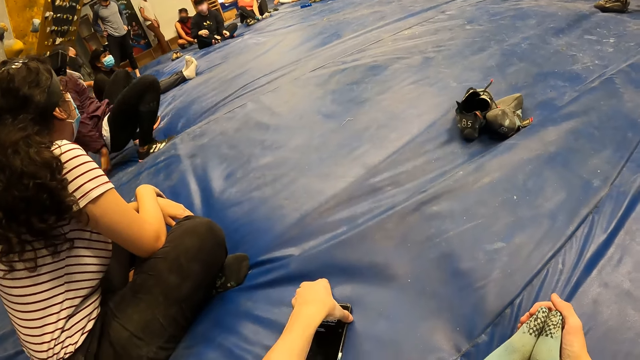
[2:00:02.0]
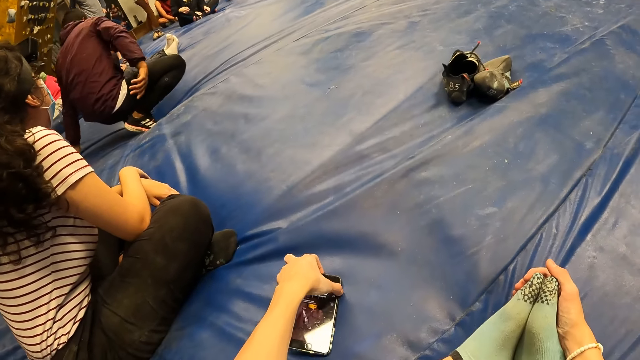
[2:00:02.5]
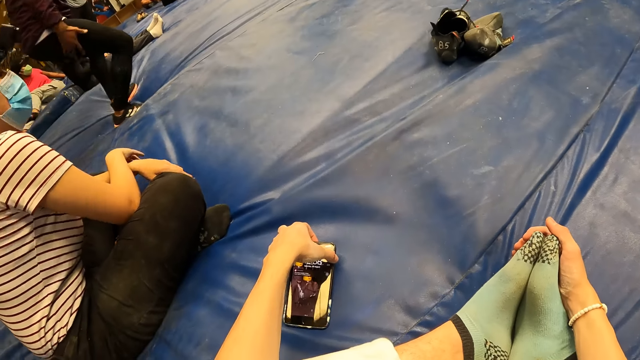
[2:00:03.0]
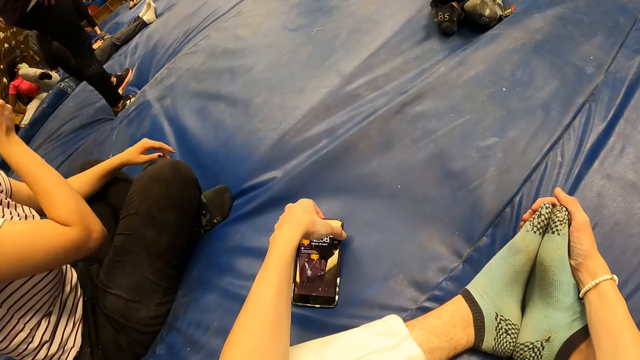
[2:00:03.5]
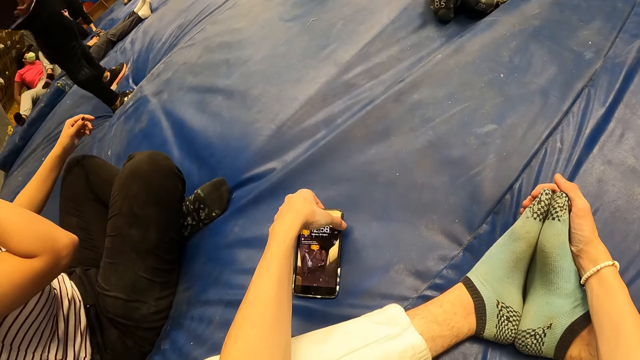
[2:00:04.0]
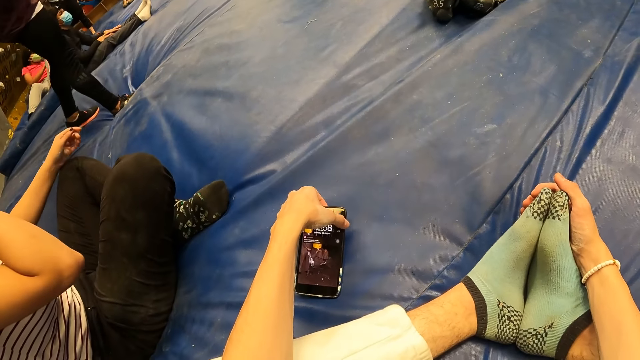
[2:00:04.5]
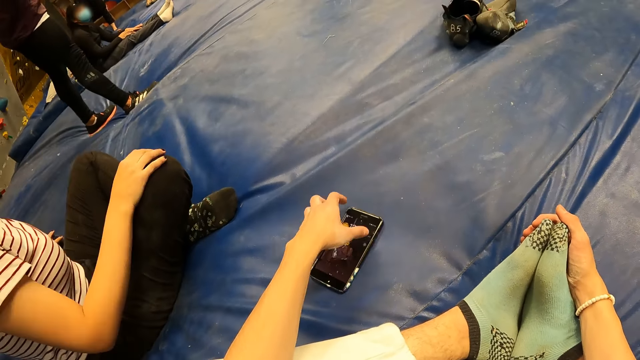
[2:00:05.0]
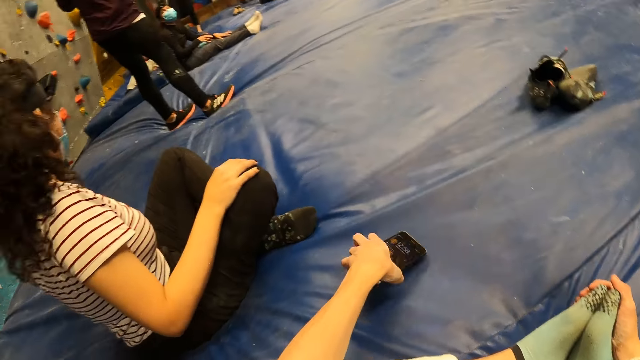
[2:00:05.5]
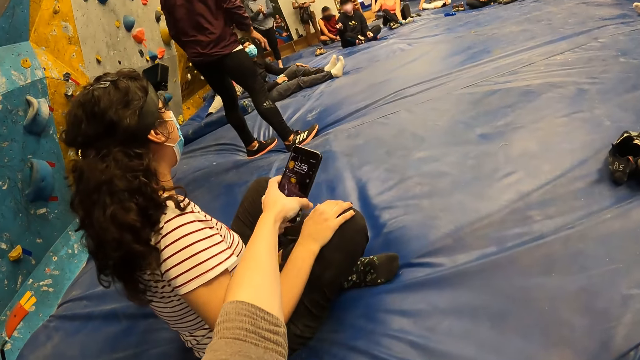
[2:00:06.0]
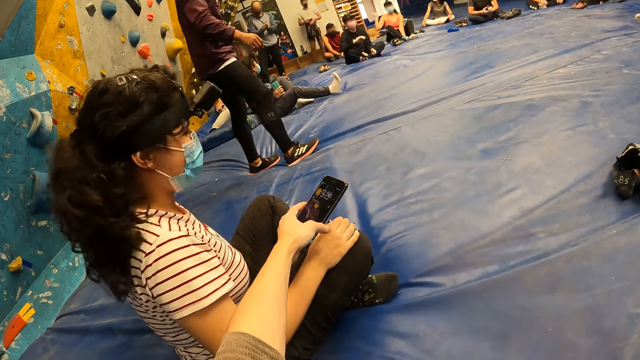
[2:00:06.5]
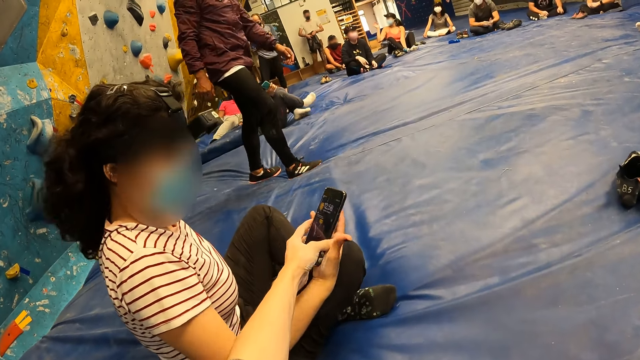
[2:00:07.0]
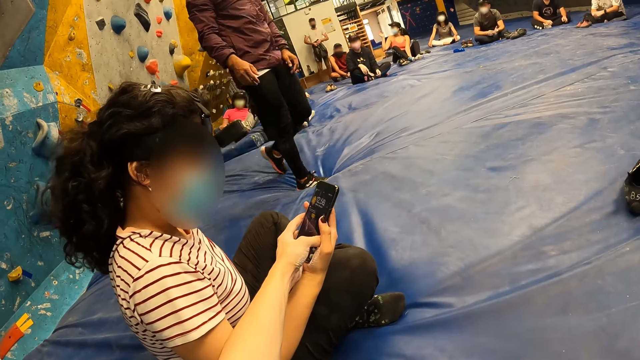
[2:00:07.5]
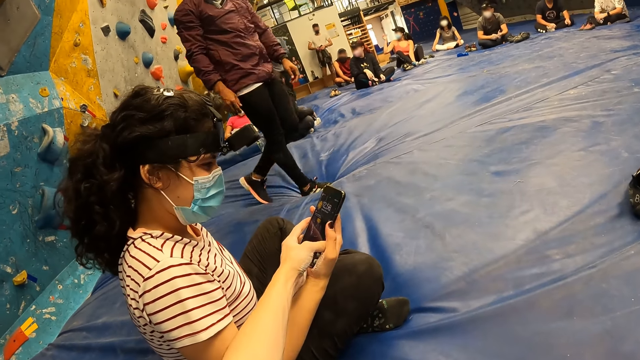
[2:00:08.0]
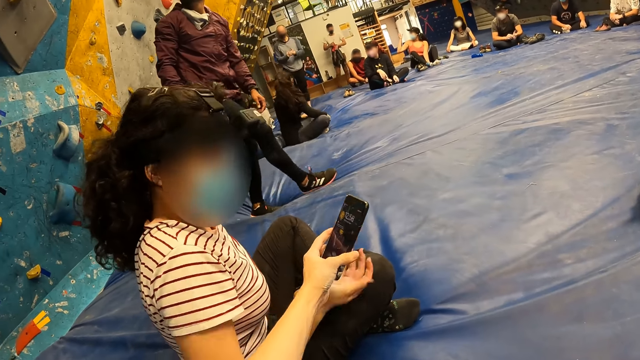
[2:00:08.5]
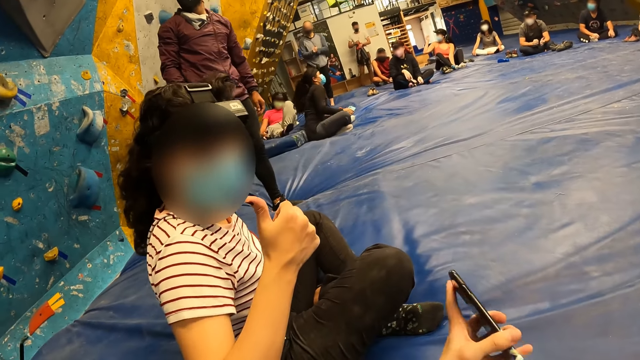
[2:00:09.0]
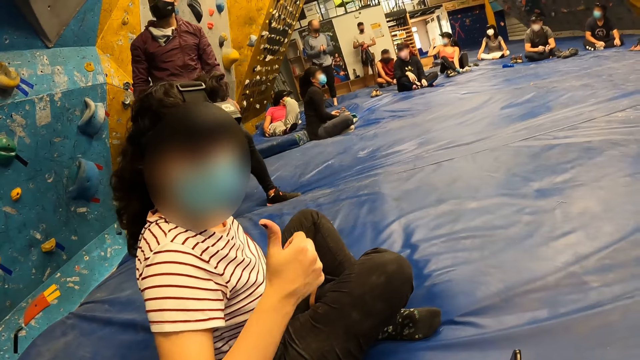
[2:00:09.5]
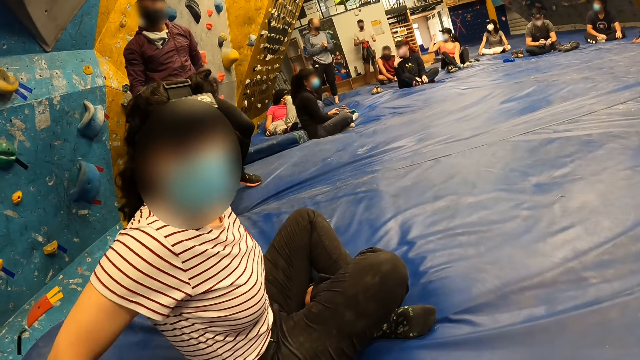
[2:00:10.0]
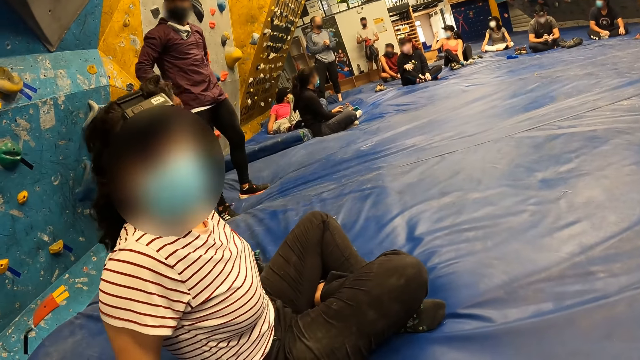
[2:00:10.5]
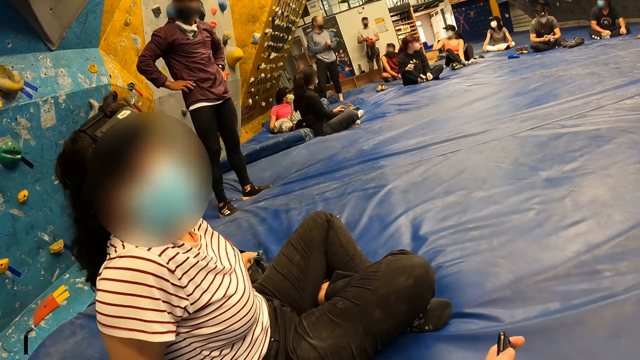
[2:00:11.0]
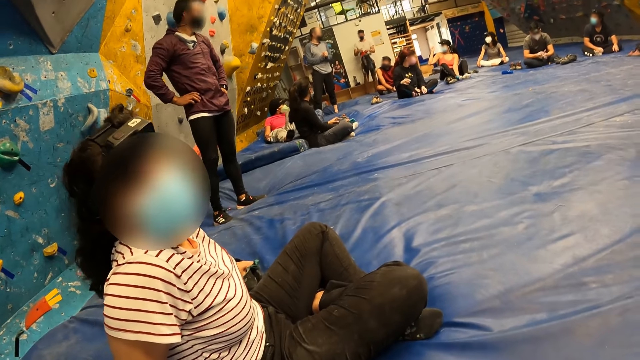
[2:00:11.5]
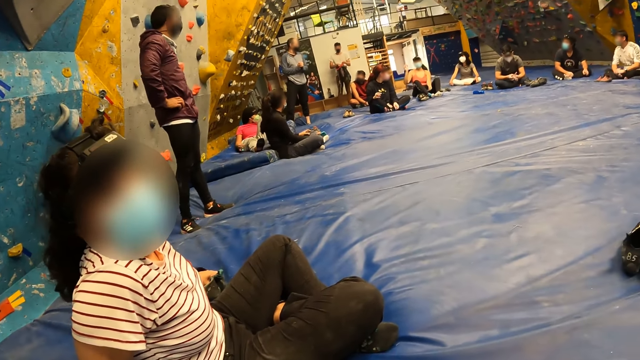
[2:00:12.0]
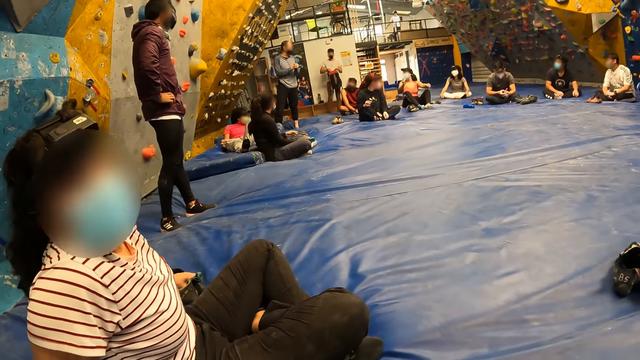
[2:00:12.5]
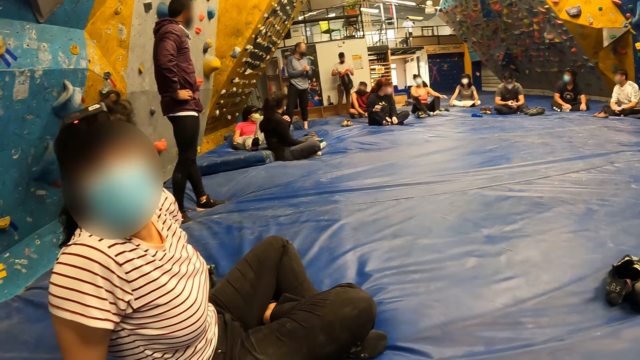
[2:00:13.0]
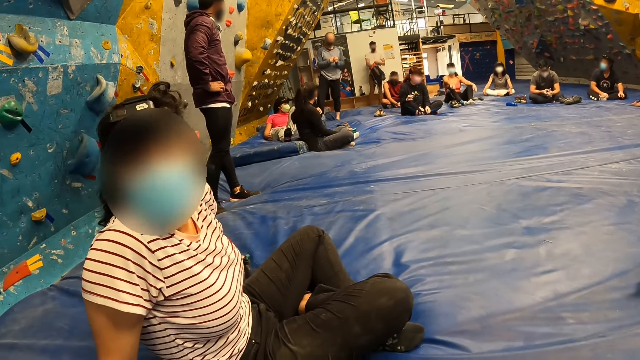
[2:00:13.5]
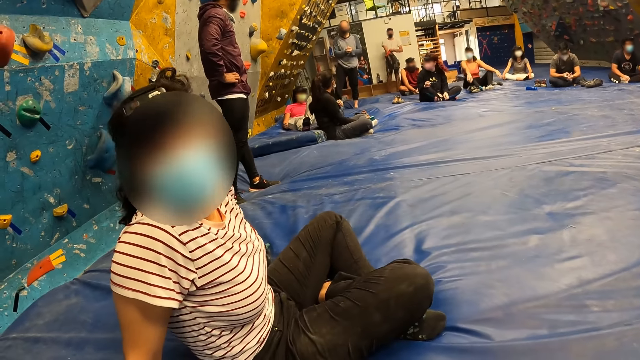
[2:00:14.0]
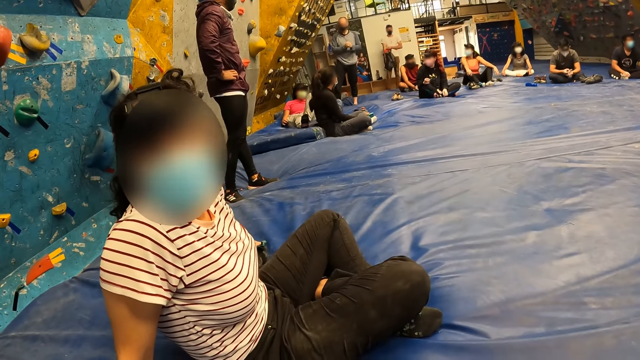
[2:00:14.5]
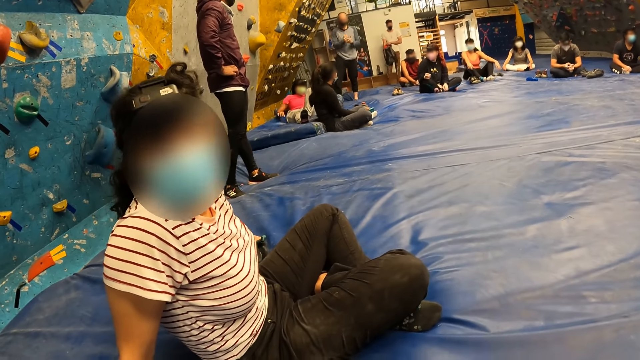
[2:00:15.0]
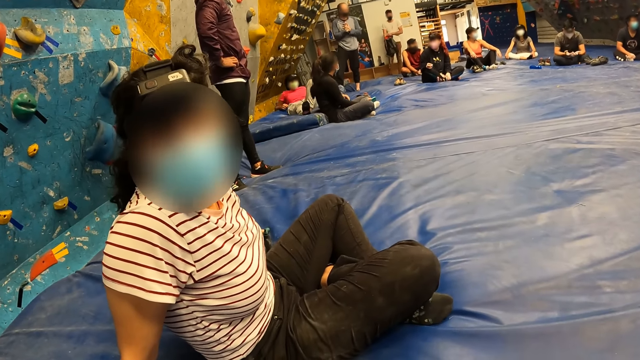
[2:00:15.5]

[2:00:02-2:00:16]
The camera wearer presses a phone on the floor with her left hand. She looks at the phone. She picks up the phone on the floor with her left hand. She interacts with a woman, and gives the woman the phone. The woman holds the phone, looks at the phone, and looks at another woman.

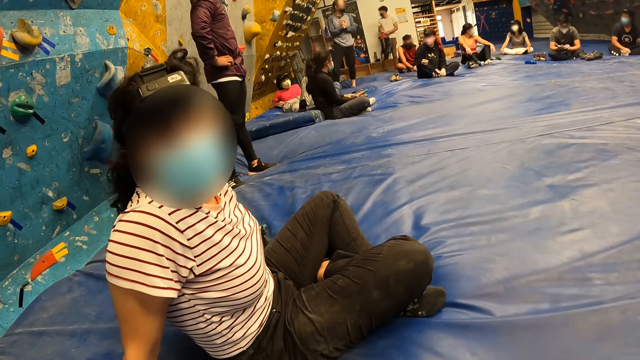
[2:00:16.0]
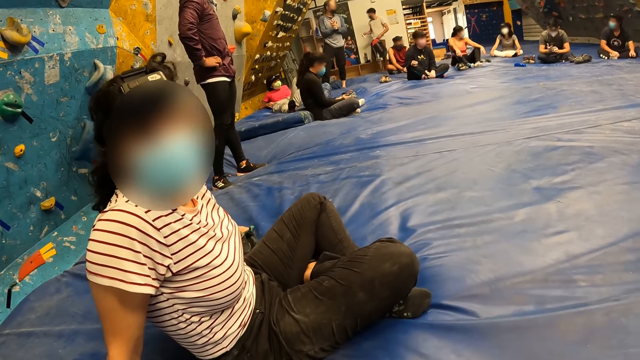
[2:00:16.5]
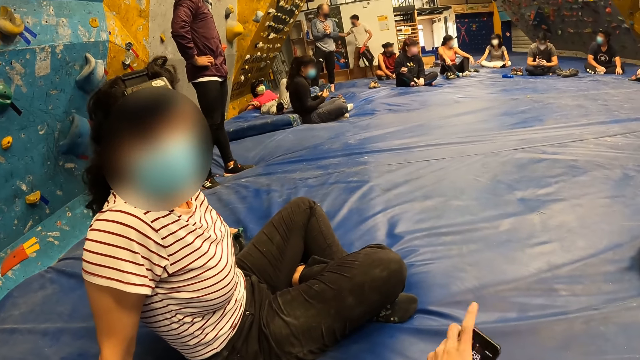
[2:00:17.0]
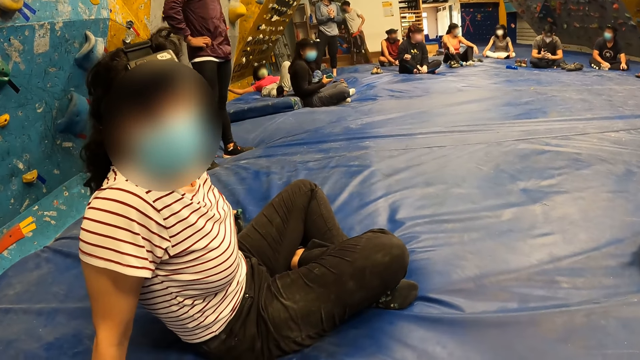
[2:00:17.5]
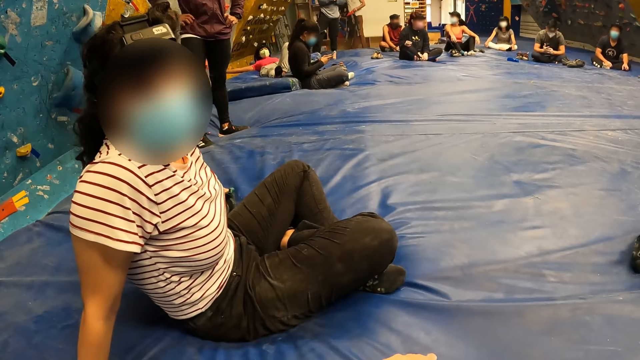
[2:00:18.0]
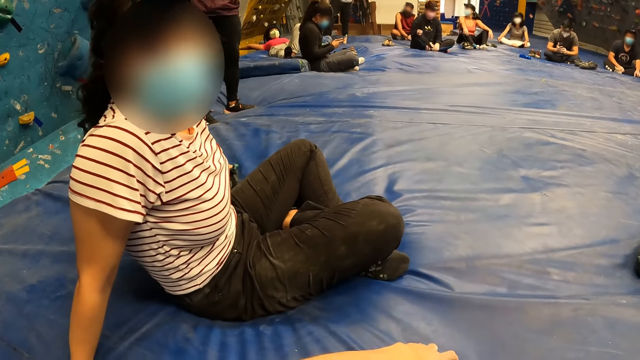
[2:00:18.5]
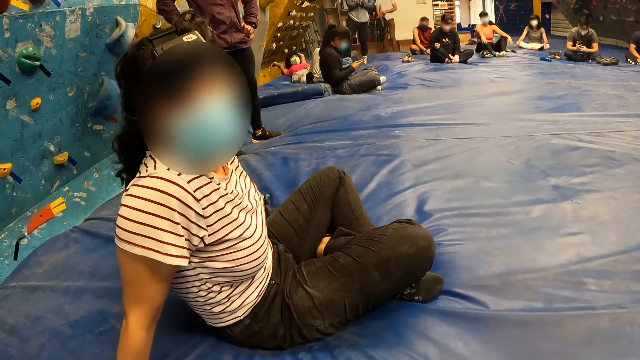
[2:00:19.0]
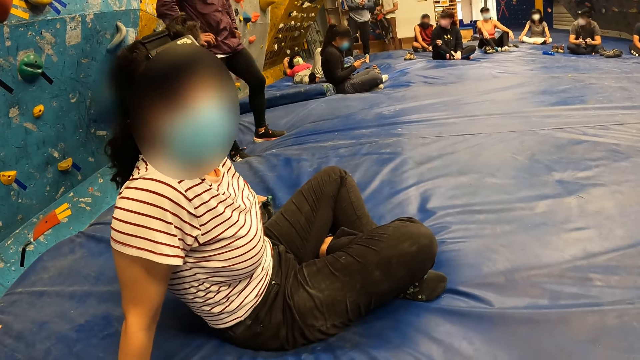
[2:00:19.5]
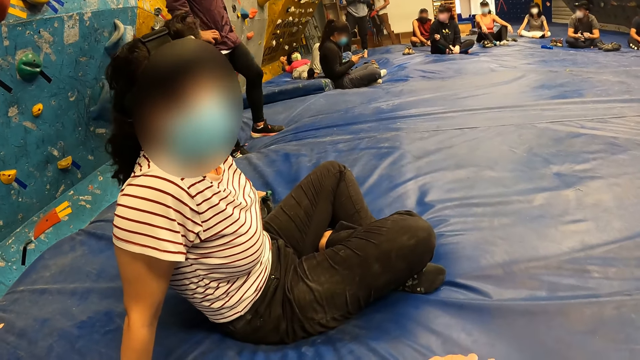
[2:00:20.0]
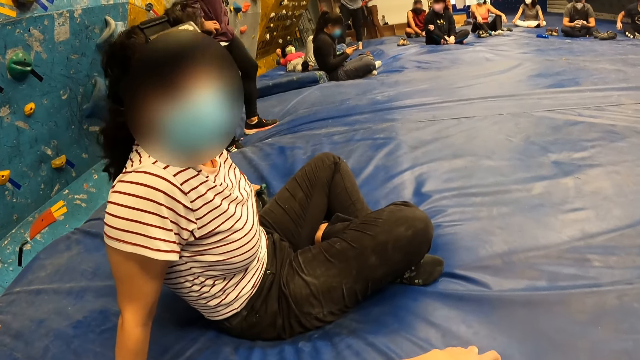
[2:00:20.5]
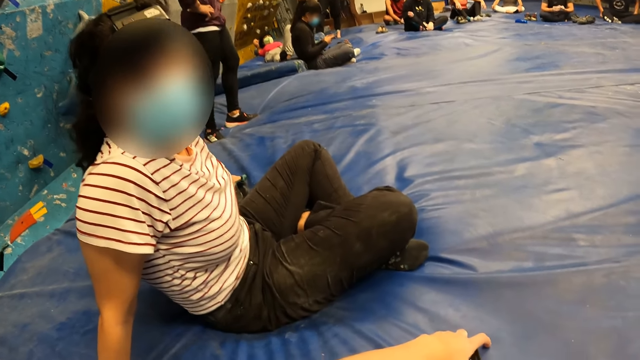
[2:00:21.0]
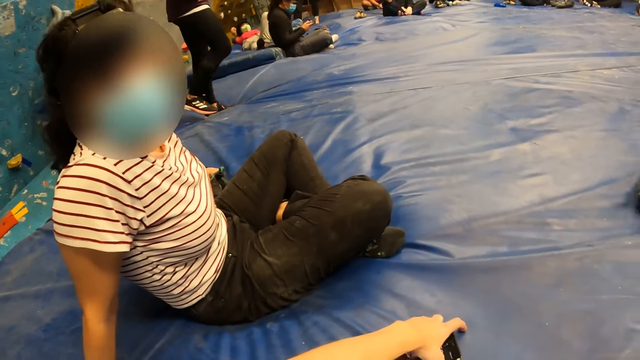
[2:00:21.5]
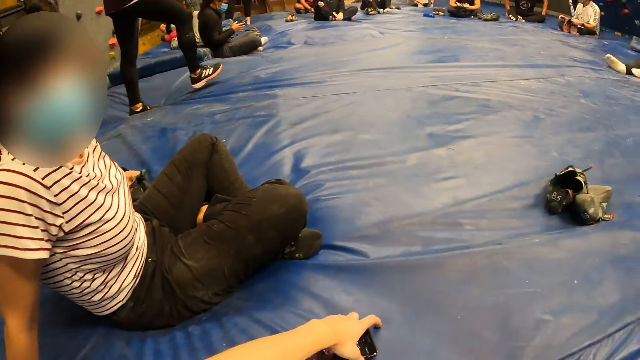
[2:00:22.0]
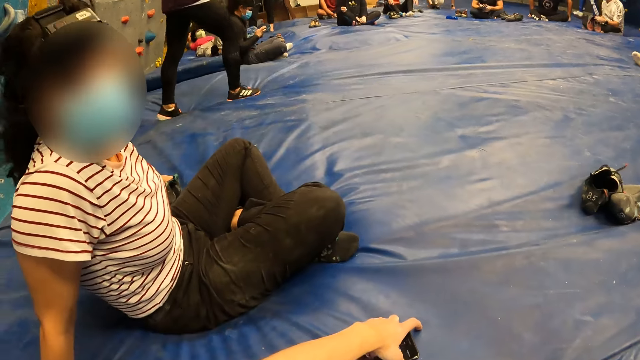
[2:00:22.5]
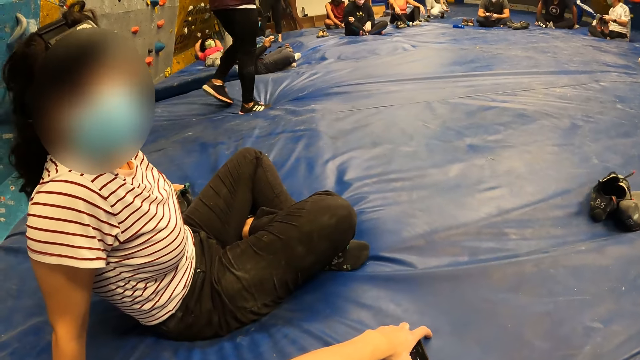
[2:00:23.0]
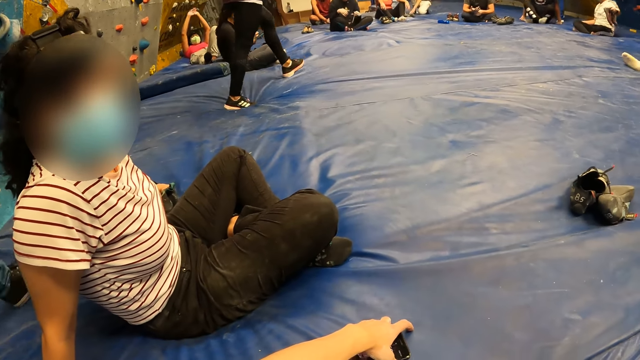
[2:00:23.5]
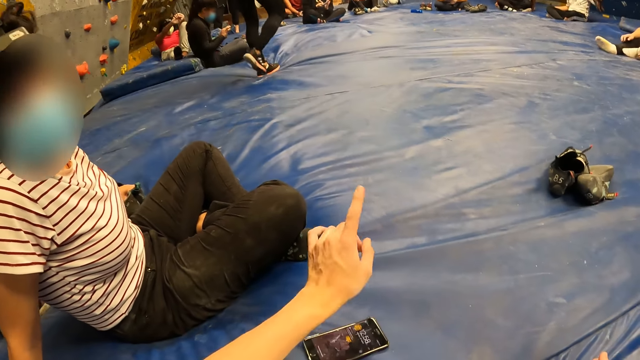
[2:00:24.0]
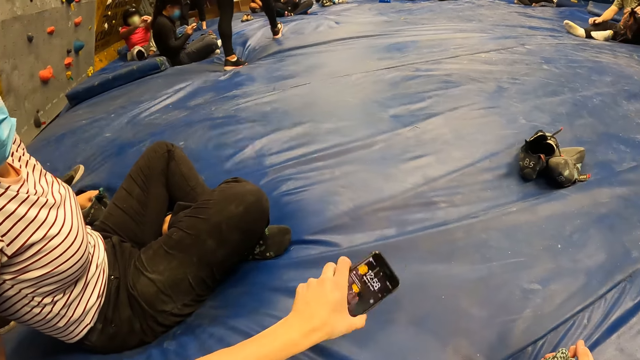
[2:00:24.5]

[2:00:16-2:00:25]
The camera wearer drops the phone on the floor with her left hand. She holds the phone. She picks up the phone on the floor with her left hand.
